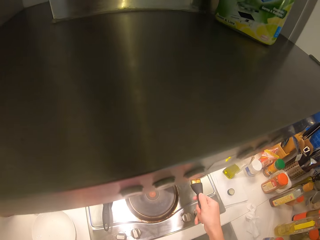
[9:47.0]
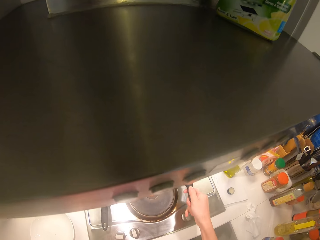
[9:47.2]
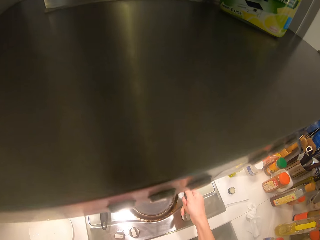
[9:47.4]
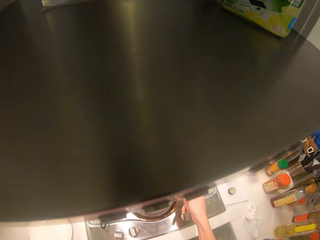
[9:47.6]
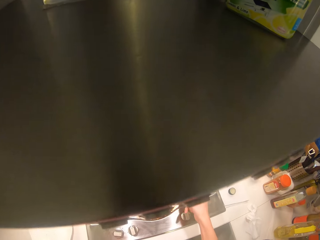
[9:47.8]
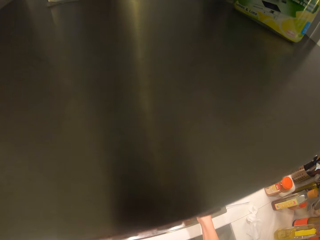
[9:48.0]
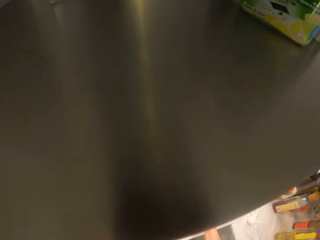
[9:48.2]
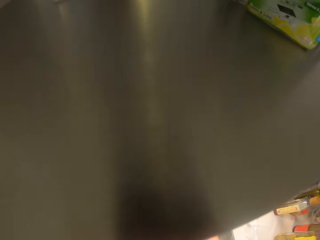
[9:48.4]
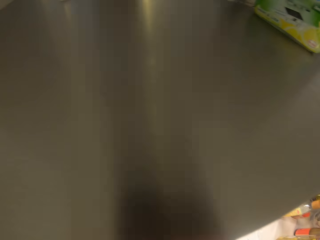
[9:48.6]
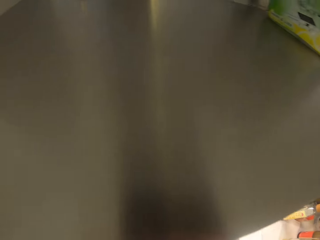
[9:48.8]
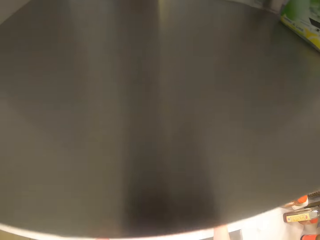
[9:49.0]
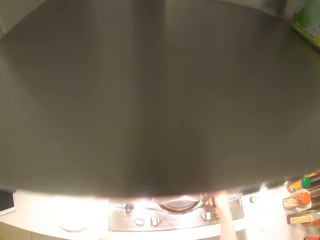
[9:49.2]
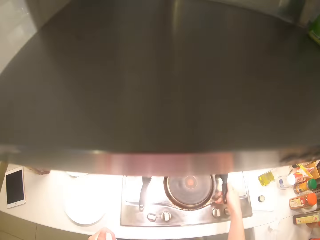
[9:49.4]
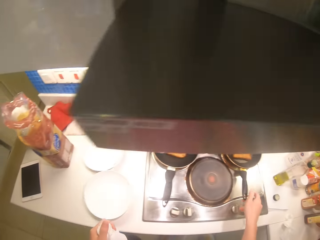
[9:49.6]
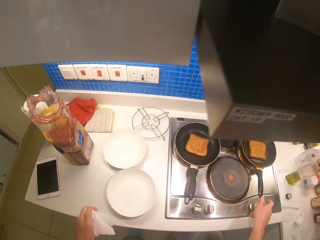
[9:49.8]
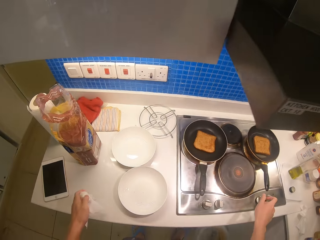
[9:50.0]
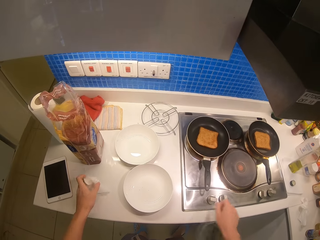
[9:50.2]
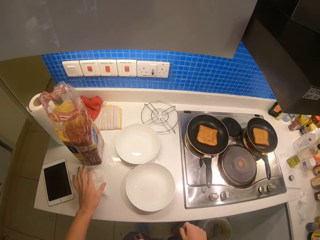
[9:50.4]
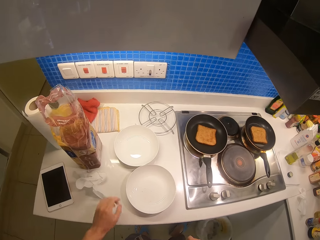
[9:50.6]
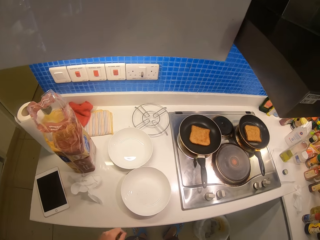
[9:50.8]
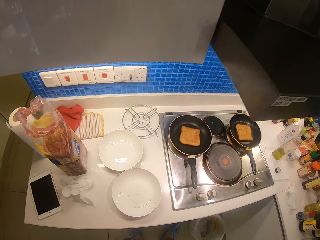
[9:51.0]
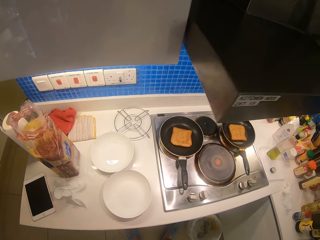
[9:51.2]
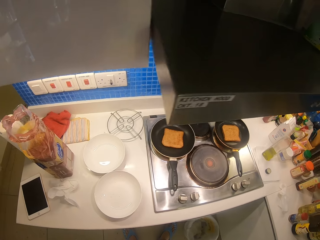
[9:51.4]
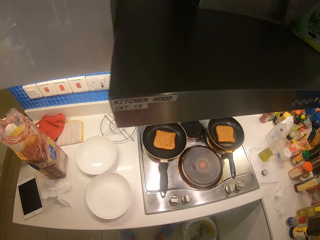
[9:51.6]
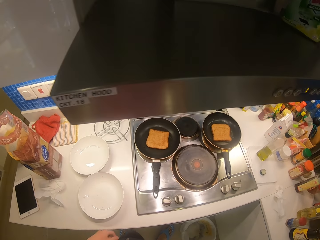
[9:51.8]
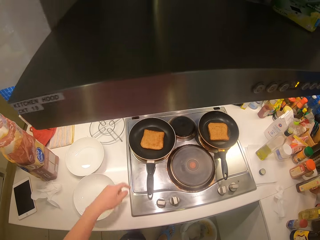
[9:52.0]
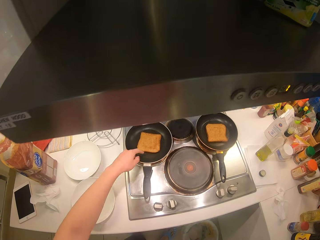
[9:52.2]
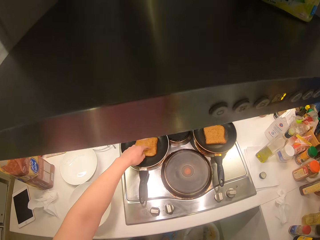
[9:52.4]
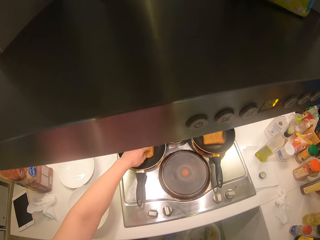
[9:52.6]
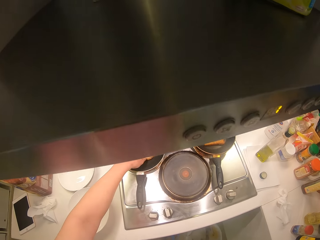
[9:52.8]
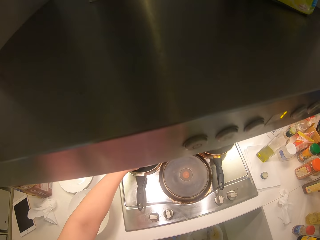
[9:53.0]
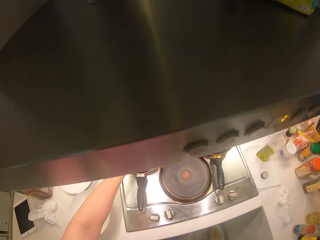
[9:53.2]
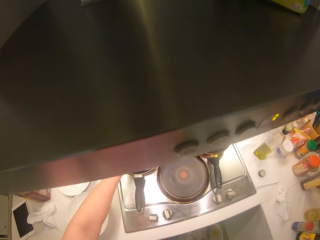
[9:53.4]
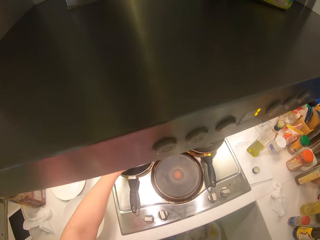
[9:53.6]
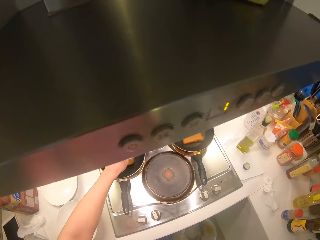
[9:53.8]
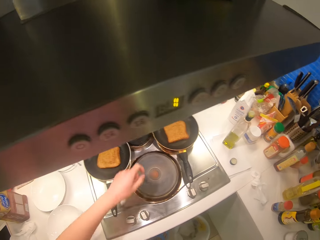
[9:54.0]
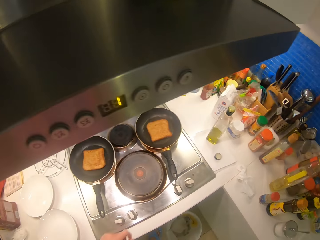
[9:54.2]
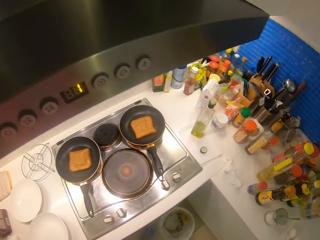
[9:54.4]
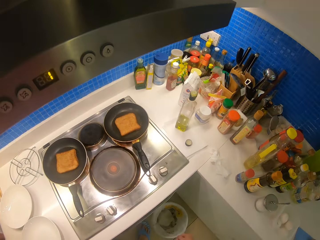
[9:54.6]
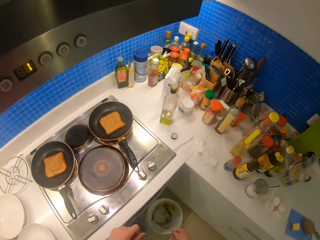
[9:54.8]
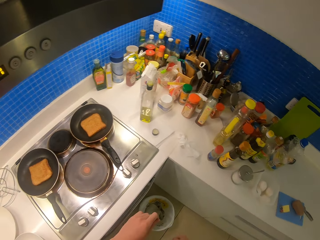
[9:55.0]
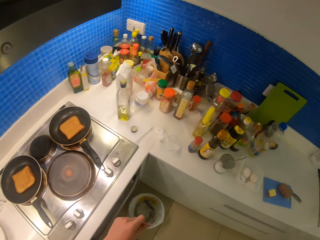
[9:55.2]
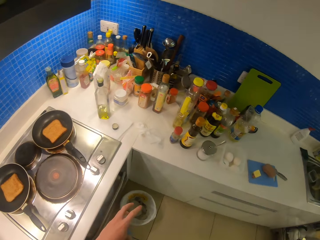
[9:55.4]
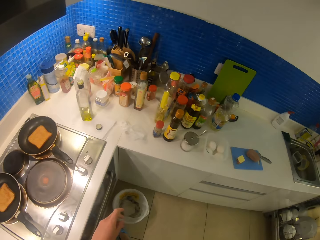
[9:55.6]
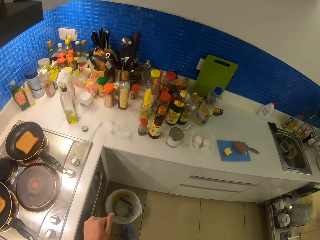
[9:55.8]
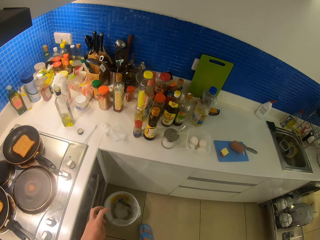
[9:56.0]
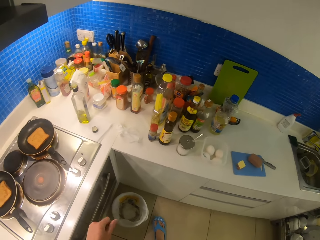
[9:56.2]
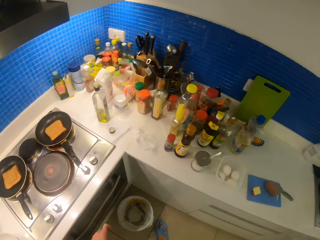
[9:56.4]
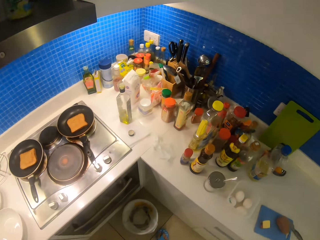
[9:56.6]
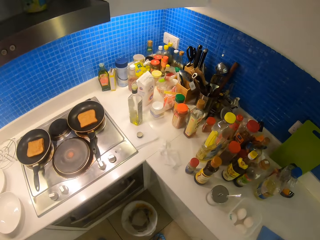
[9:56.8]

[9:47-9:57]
The camera wearer flips the slice of bread on the pan. They put the serviette on the table. They touch the bread in the pan.

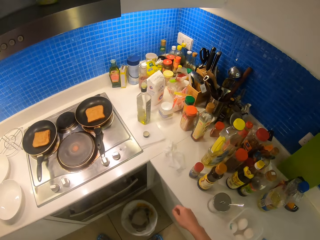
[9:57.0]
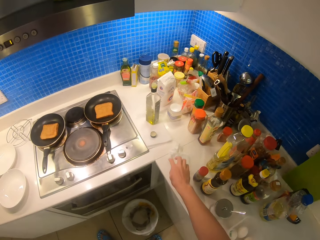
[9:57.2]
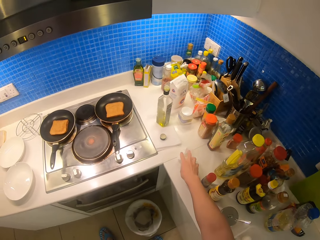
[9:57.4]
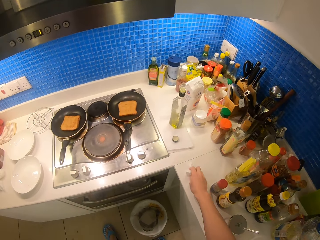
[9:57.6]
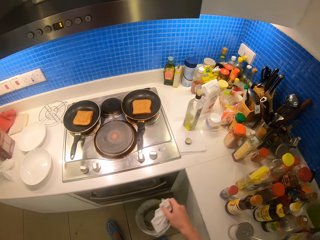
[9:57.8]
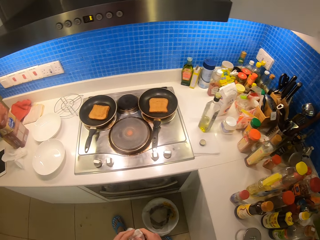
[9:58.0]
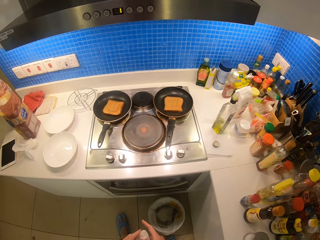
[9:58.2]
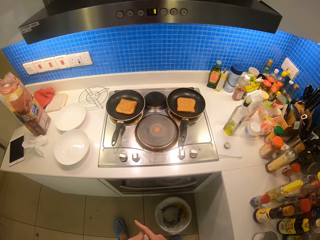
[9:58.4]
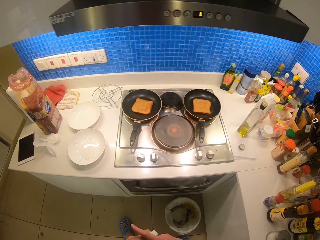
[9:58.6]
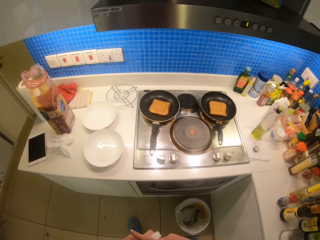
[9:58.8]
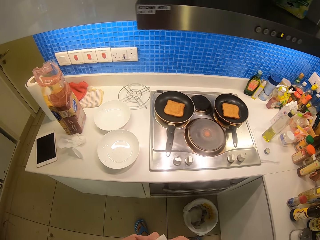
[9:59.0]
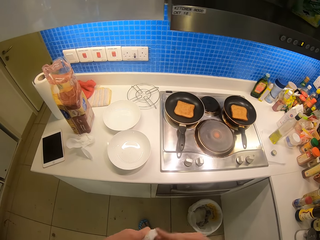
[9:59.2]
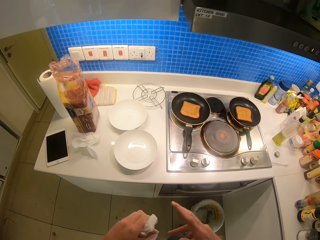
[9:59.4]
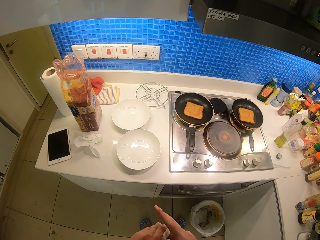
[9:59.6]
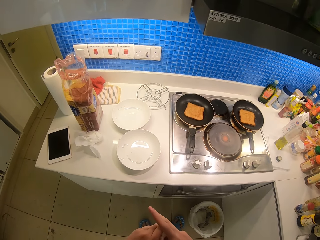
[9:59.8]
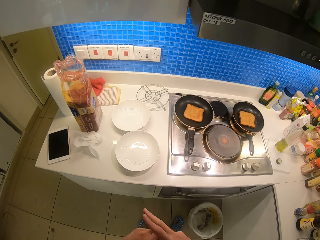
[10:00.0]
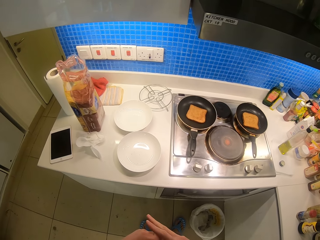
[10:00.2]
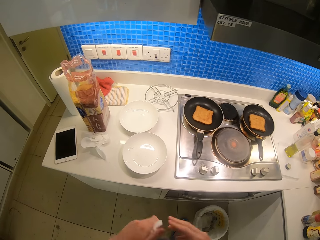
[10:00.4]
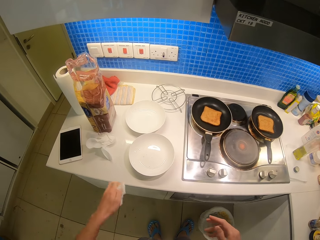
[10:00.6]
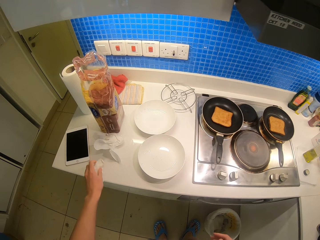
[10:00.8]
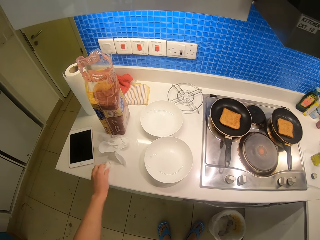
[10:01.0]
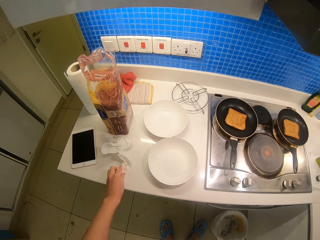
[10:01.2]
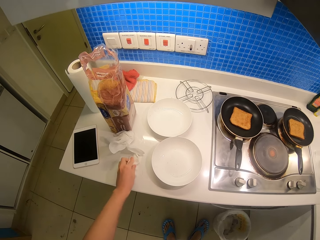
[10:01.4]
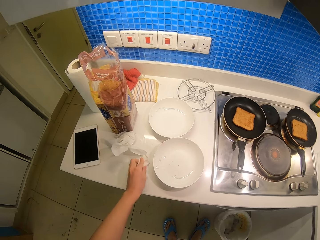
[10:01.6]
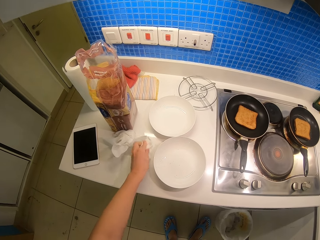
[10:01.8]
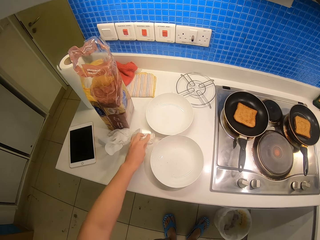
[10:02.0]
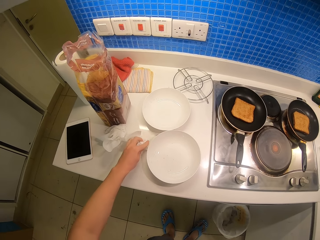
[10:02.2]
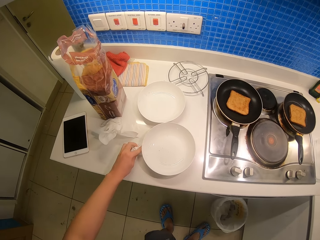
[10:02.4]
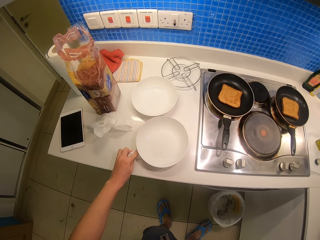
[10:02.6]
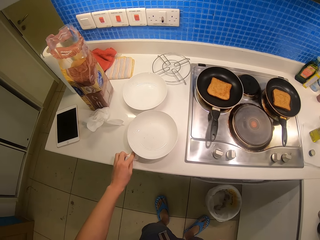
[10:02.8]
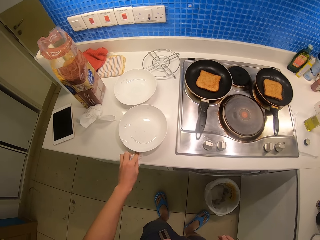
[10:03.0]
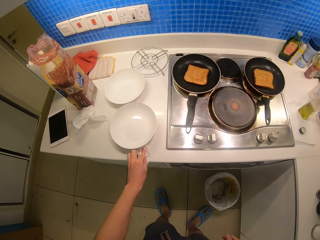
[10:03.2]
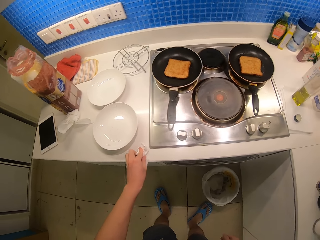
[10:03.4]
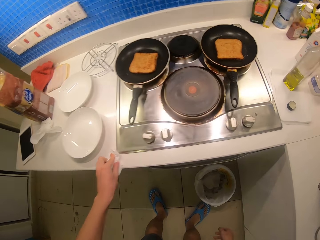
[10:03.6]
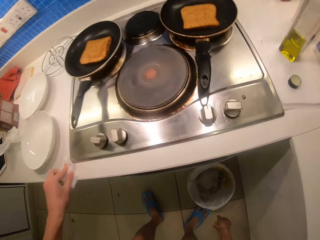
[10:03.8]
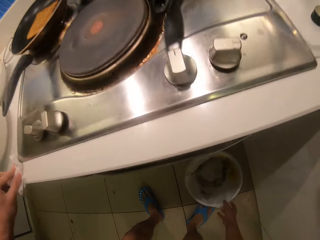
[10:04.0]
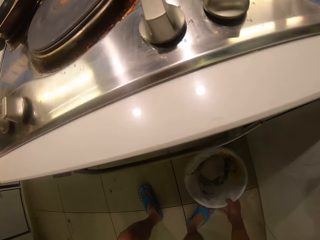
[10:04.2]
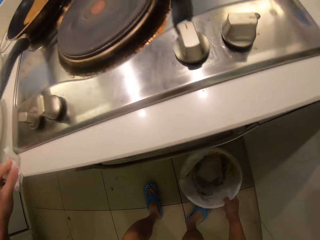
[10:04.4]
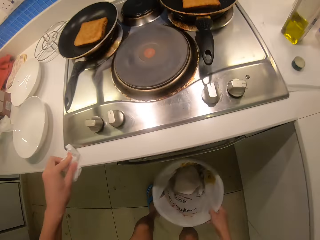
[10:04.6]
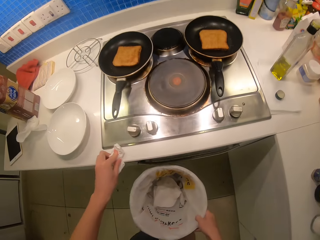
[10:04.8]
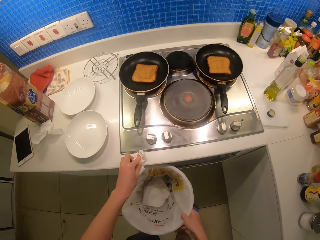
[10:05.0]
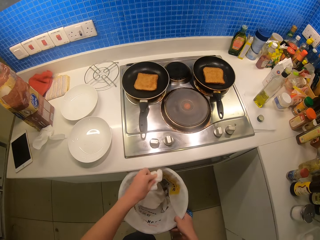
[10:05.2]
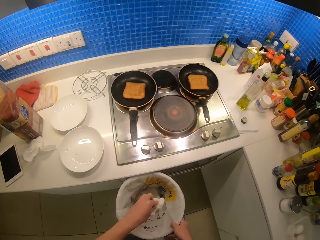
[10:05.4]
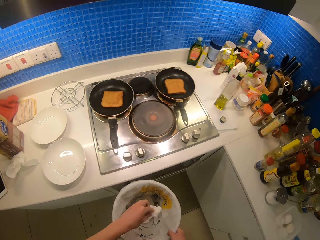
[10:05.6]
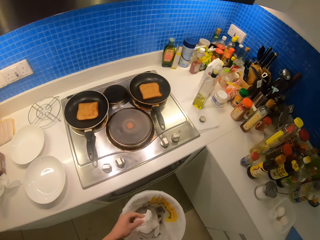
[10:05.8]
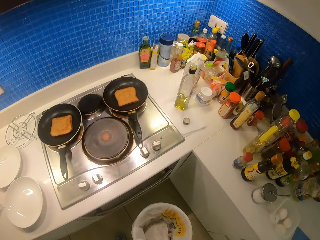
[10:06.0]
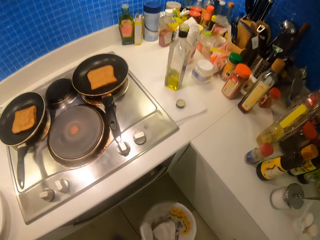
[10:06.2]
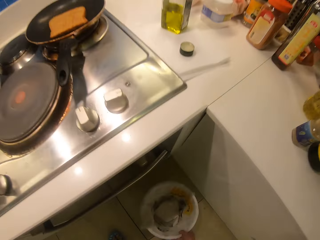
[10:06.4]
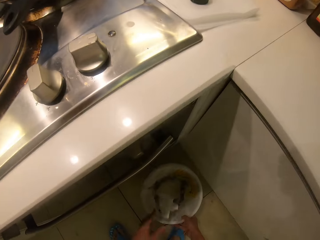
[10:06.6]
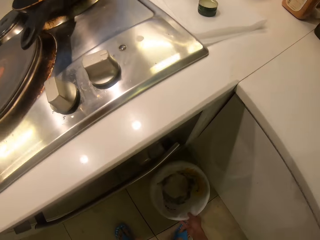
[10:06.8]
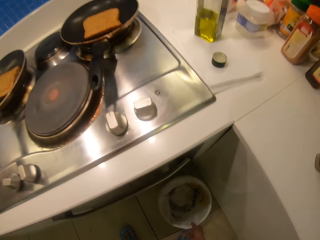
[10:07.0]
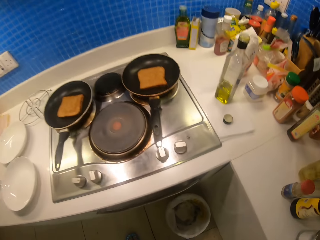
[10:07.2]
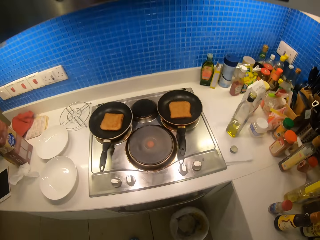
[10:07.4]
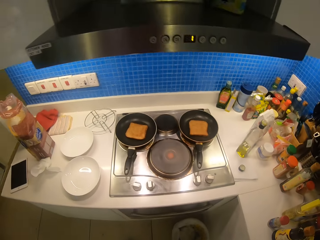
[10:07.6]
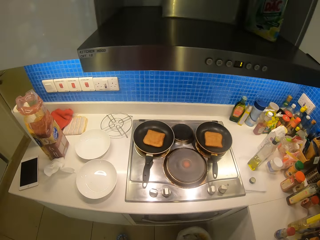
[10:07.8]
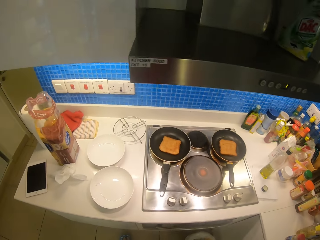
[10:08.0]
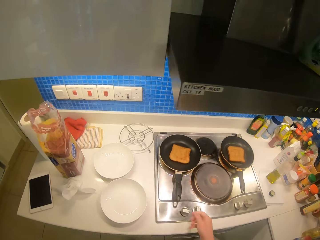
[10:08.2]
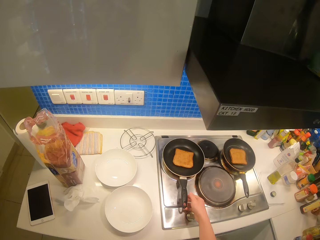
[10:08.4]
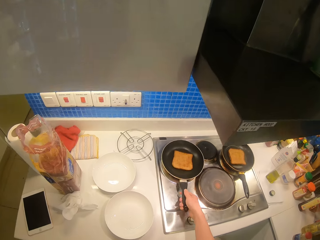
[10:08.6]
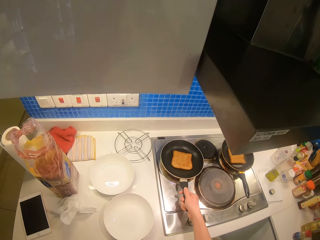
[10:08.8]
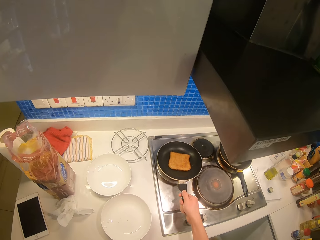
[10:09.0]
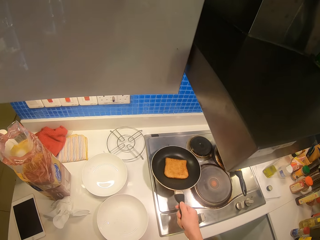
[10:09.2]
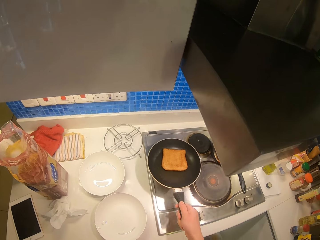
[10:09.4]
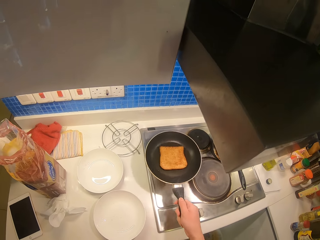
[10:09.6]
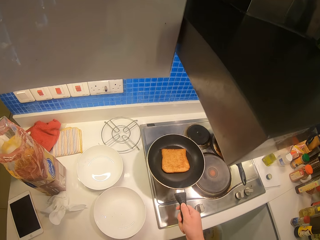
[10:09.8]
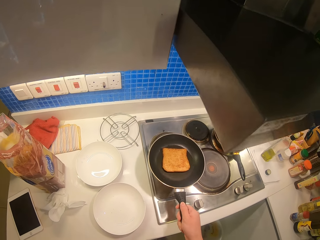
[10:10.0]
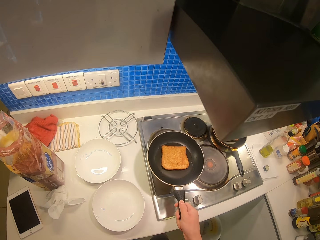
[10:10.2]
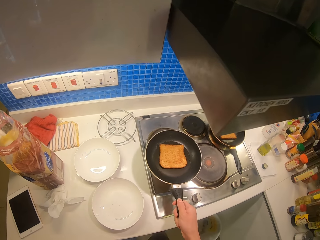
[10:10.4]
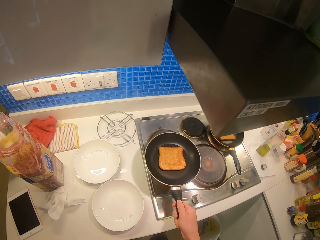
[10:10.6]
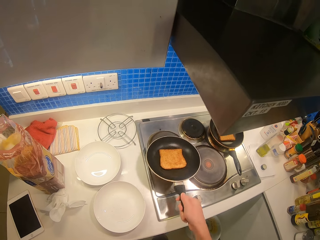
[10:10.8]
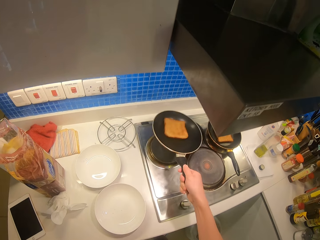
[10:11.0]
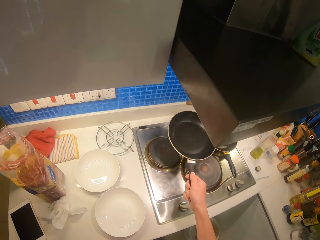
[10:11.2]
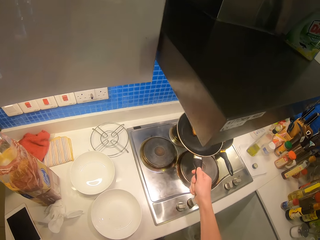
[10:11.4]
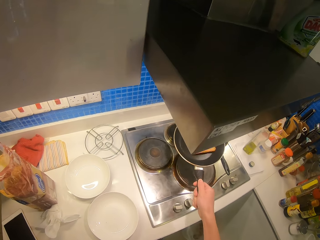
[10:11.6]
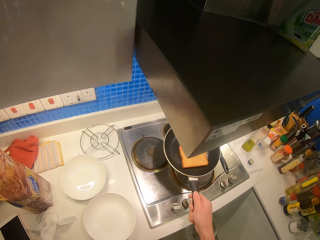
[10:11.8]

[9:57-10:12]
The camera wearer takes a serviette from the table and wipes the hands with the serviette. They put the serviette on the table. They wipe the counter. They put the serviette in a waste bin. They place the bin on the floor. They fry the bread in a pan. They shake the pan. They flip the slice of bread on the pan.
